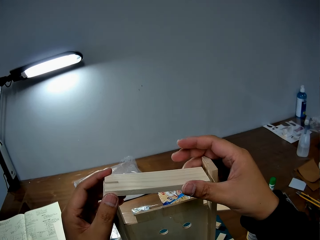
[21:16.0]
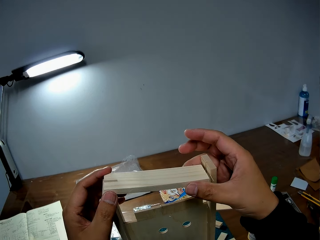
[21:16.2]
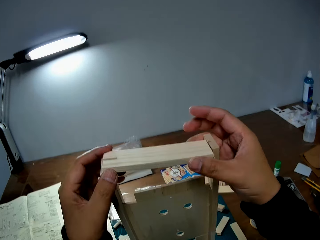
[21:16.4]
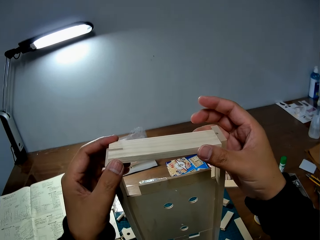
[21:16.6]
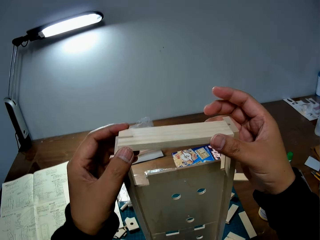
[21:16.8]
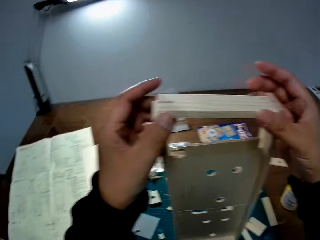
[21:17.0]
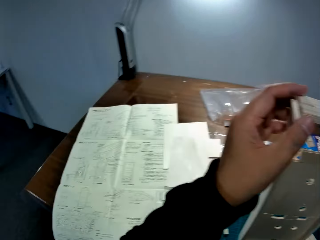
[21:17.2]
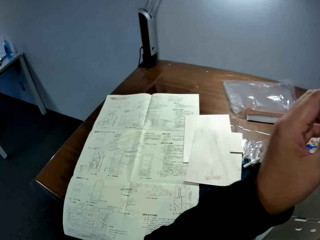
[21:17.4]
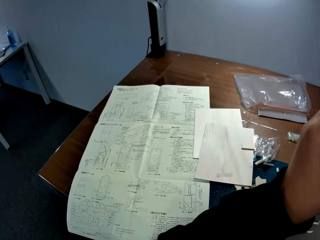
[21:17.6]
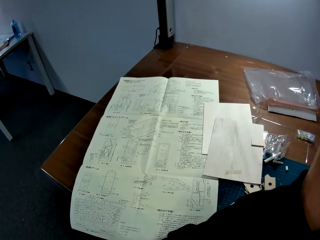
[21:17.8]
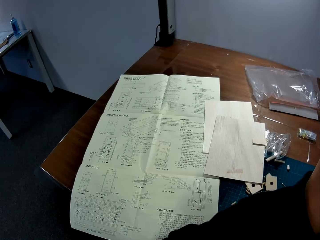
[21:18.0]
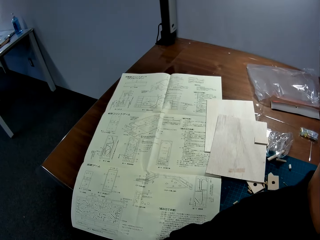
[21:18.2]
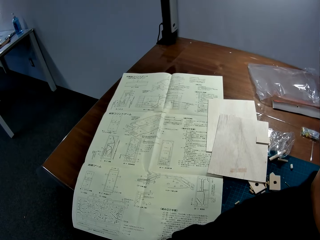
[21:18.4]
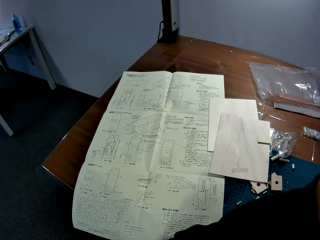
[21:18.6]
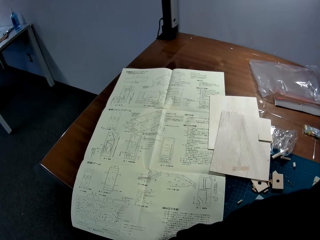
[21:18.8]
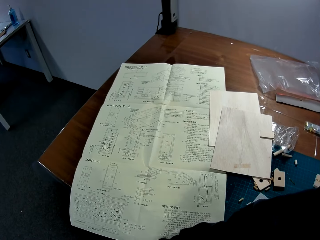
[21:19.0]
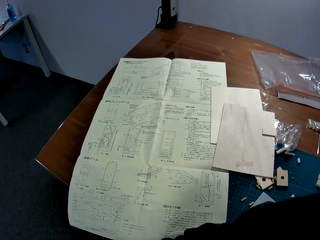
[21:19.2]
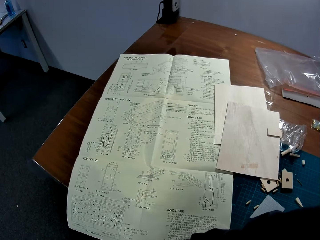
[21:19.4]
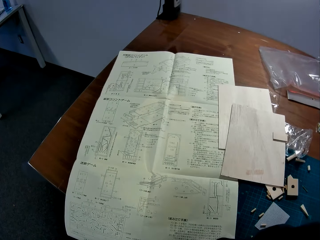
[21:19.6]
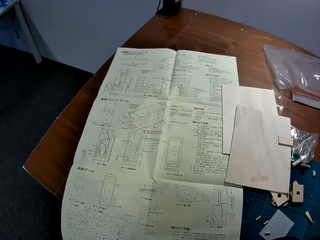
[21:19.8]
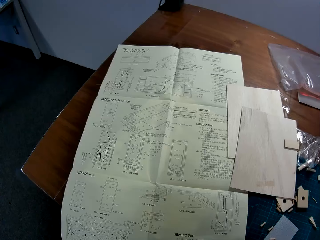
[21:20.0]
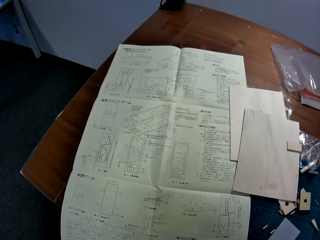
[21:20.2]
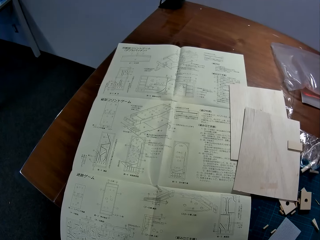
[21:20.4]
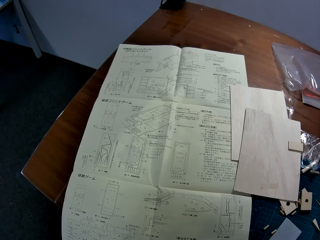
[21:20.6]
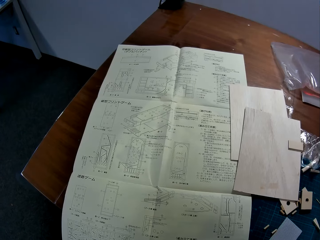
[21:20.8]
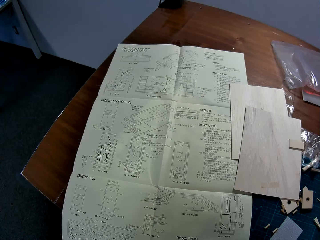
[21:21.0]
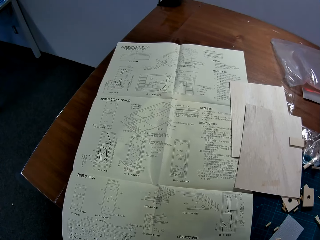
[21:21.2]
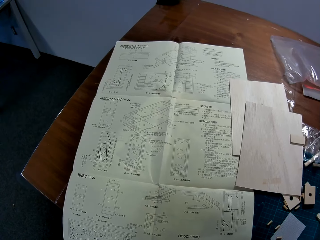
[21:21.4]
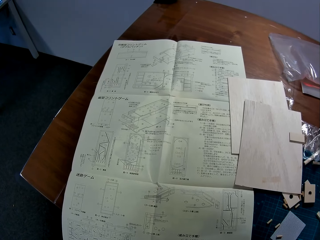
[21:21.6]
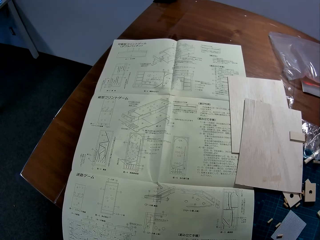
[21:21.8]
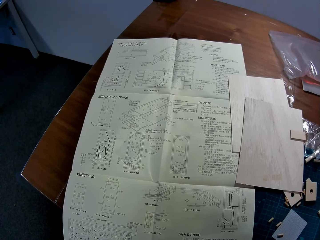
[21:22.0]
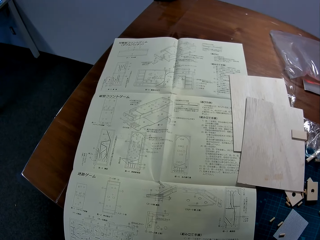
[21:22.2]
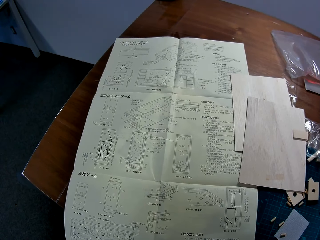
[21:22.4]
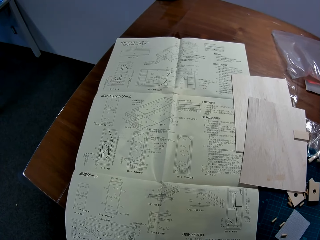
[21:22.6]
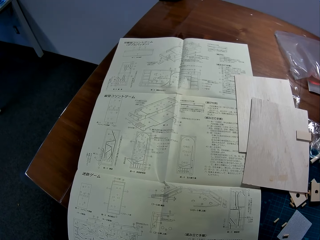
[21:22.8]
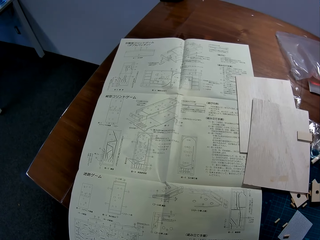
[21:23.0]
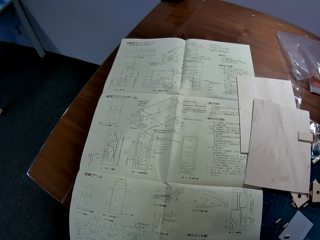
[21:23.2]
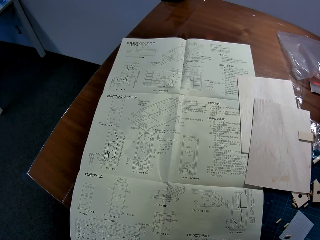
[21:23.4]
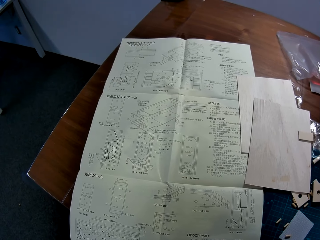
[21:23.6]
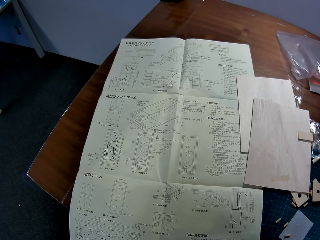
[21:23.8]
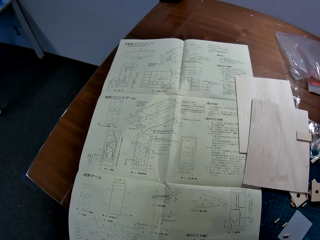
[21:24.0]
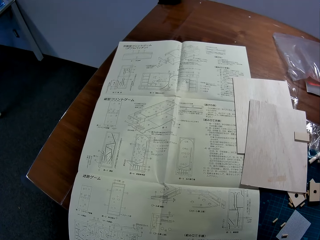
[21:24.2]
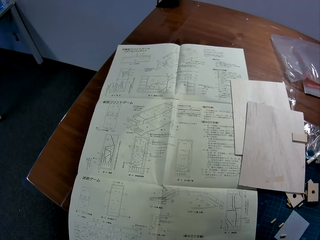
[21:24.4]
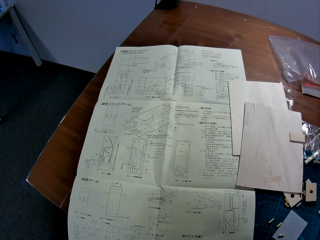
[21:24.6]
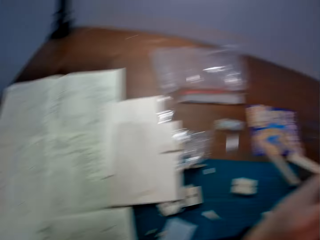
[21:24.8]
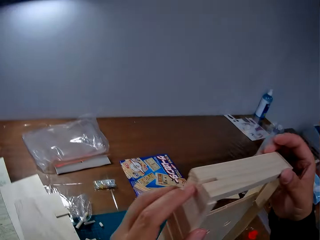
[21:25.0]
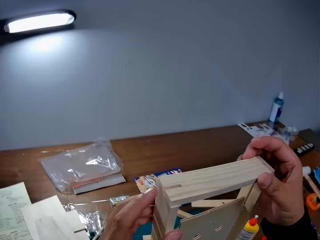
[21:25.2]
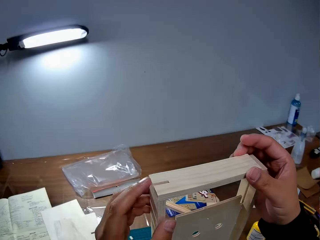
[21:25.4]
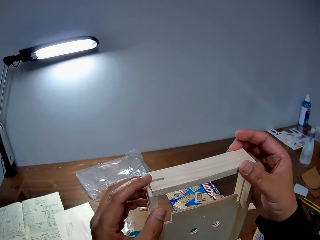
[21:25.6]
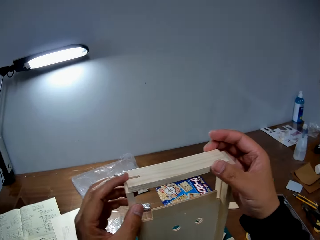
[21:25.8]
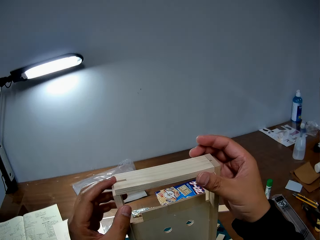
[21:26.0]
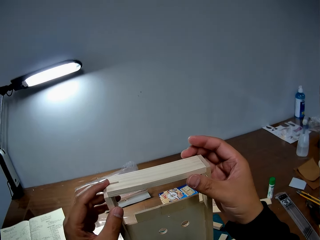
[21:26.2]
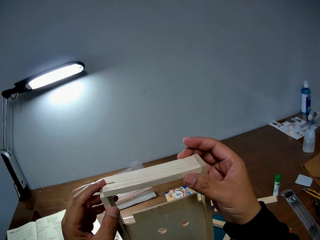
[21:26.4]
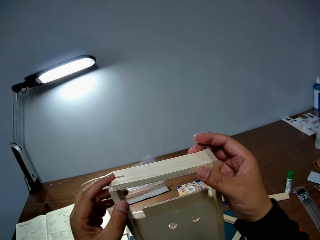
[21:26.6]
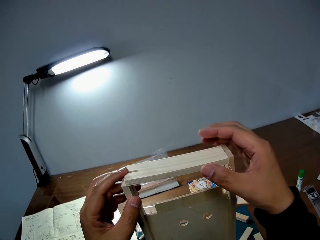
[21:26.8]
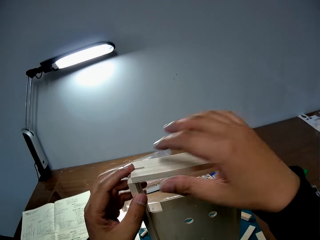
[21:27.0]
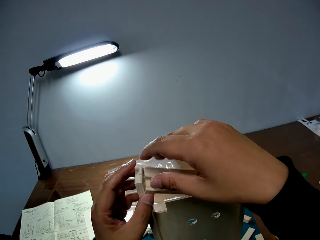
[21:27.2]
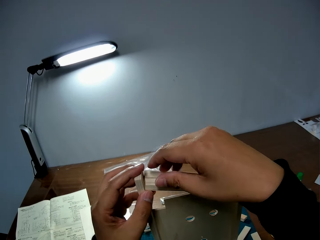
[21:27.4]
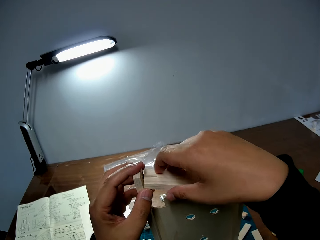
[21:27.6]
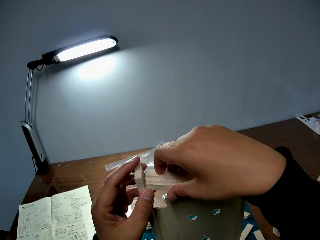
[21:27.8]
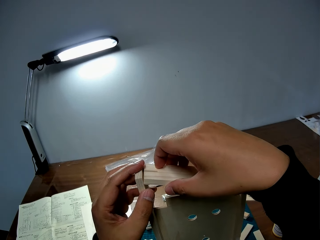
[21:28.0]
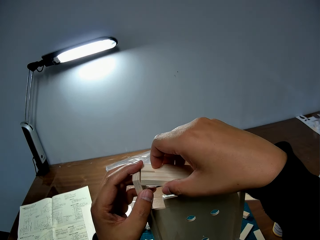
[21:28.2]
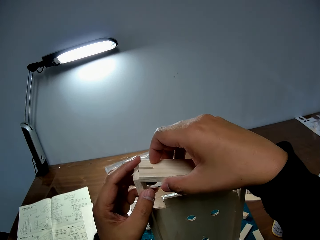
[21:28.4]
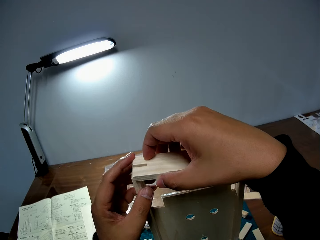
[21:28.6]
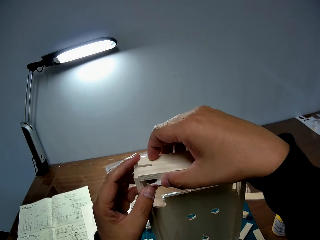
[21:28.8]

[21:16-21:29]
The camera wearer joins the piece of wood. He stares at the blueprint on the table. He attaches the piece of wood in his right hand to the wooden mechanical model.

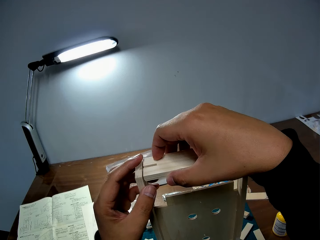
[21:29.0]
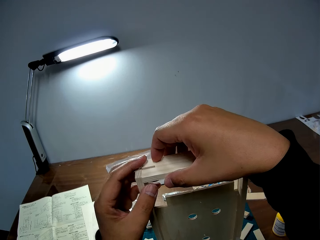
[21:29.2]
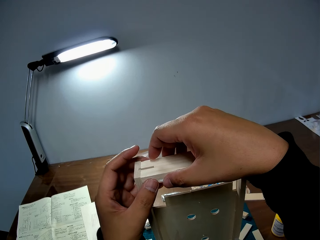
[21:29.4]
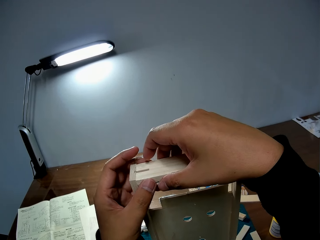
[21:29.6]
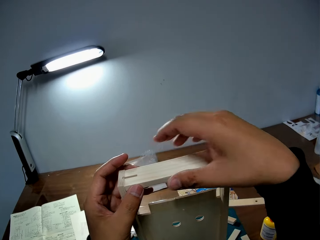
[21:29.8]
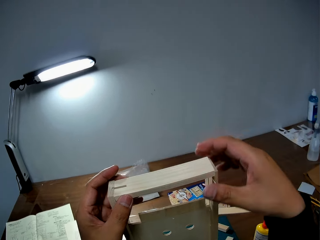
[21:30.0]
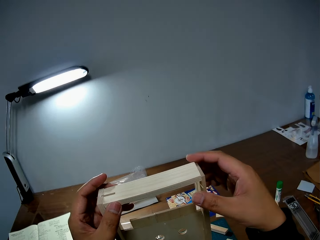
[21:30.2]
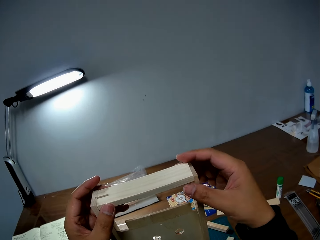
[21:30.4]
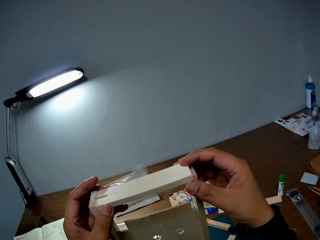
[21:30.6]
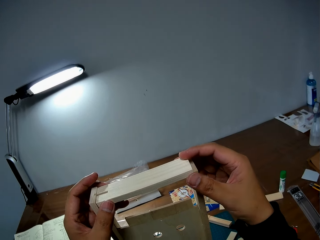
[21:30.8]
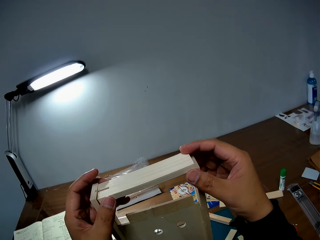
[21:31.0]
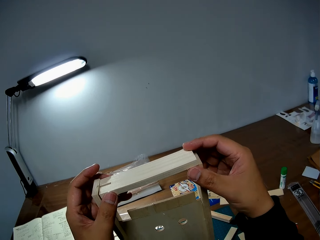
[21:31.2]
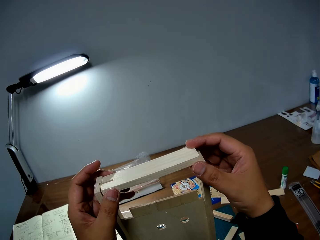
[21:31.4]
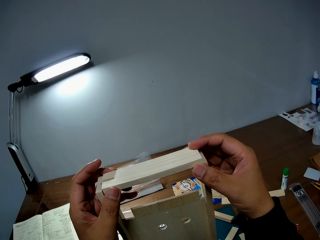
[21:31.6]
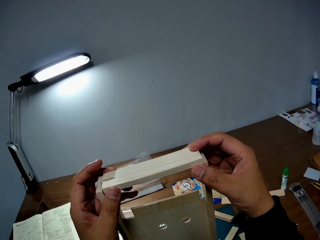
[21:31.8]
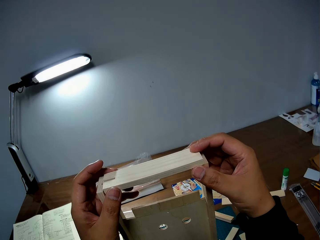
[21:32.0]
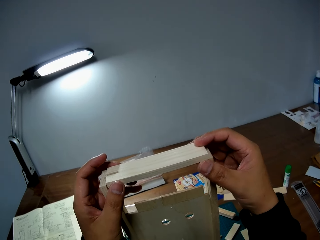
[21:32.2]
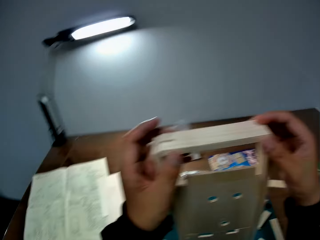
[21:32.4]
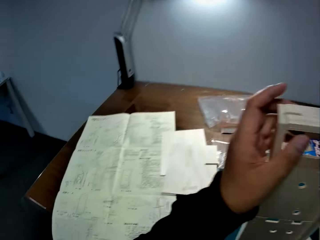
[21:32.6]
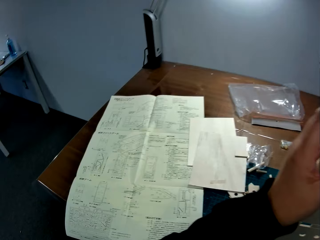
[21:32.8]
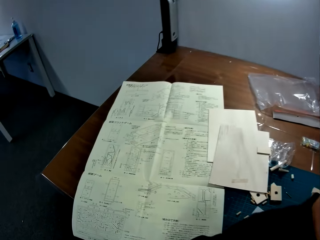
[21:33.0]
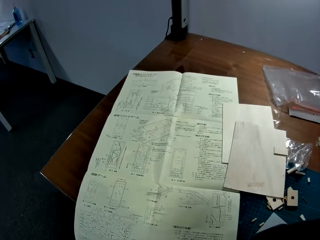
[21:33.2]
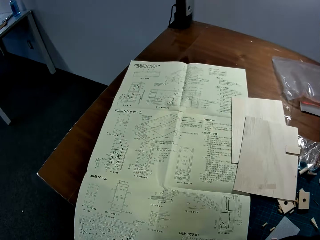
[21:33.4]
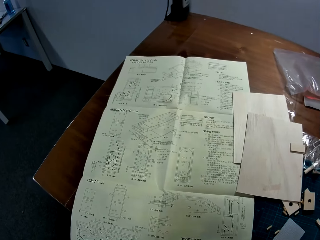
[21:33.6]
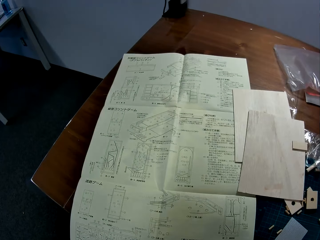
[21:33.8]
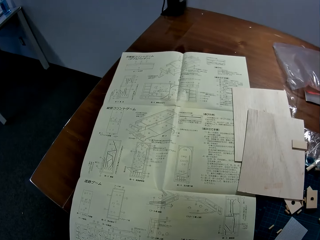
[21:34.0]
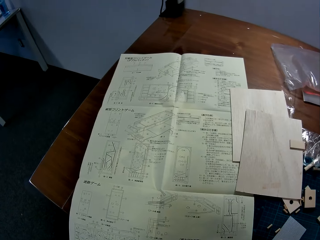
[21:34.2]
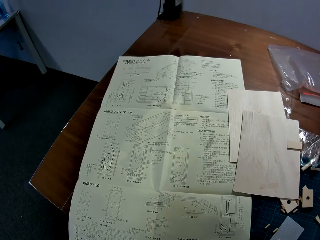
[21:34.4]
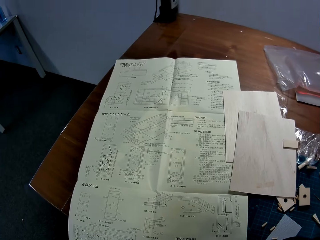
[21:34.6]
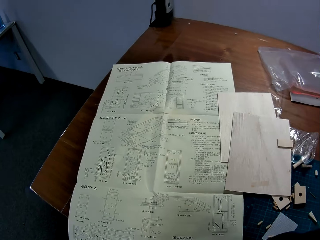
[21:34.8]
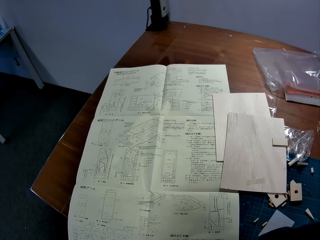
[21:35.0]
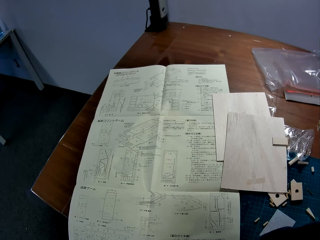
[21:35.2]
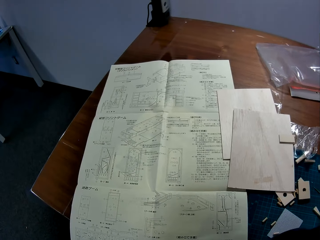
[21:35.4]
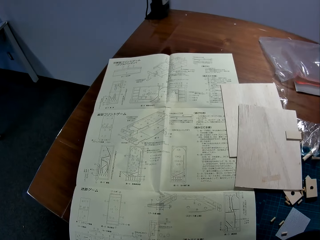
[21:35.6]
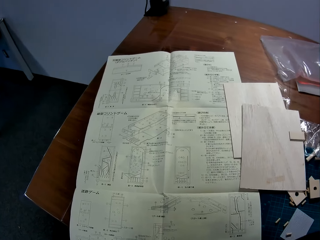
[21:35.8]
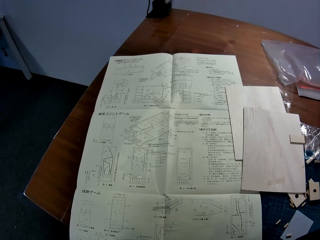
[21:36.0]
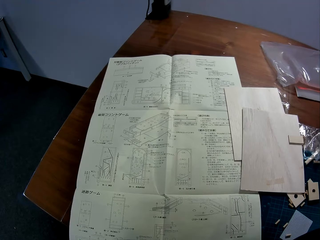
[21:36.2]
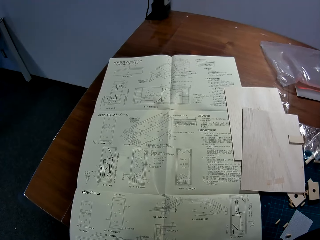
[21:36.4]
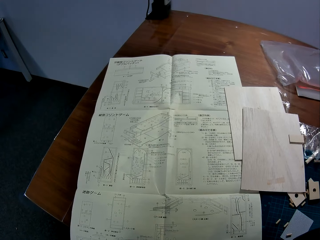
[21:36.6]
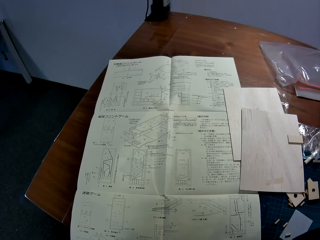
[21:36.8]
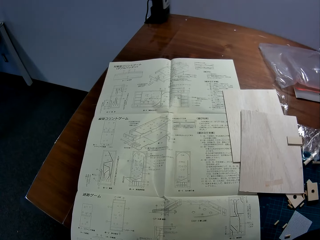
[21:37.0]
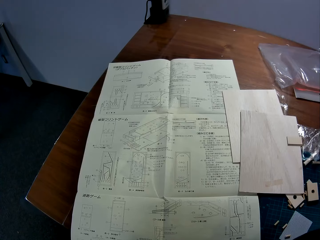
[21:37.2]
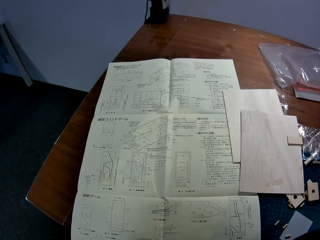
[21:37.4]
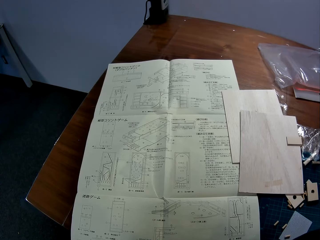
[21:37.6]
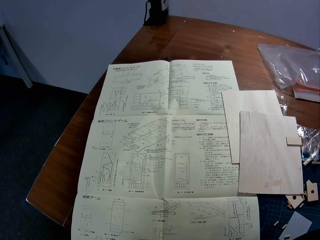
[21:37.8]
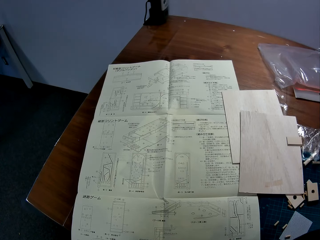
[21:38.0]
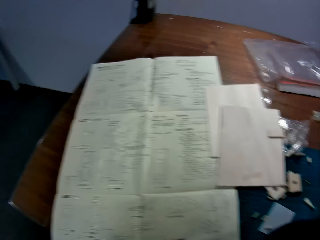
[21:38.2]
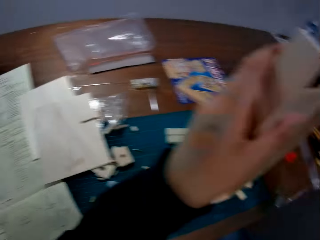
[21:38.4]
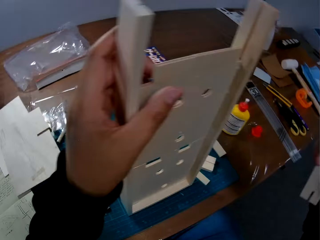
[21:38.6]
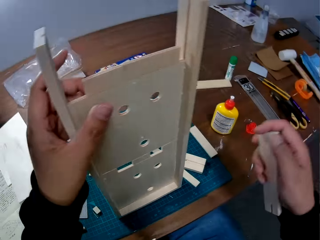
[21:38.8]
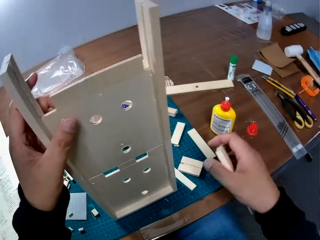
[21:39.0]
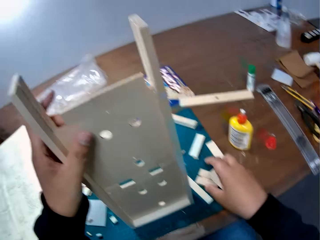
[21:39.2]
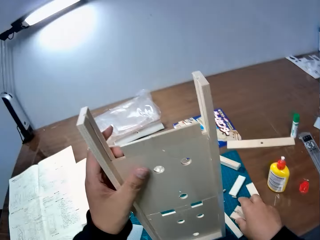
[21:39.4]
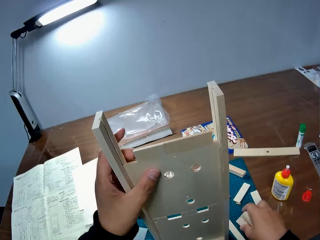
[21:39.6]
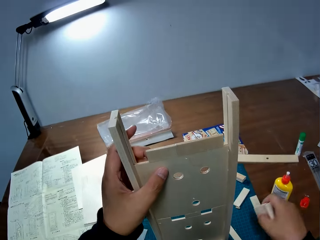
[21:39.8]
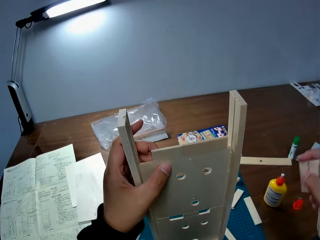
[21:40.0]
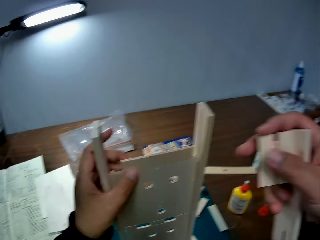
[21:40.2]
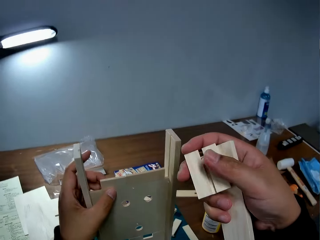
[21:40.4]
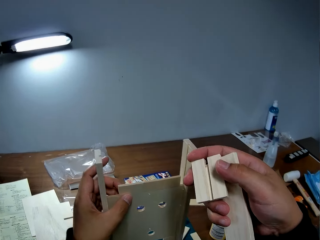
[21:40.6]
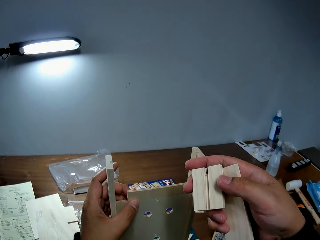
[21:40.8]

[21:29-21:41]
The camera wearer joins the piece of wood. He stares at the blueprint on the table. He picks up a piece of wood from the table with his right hand.
